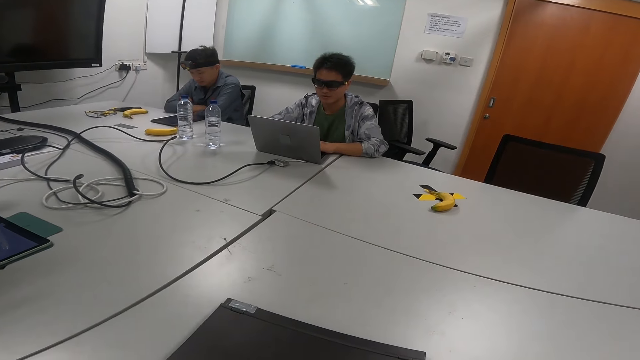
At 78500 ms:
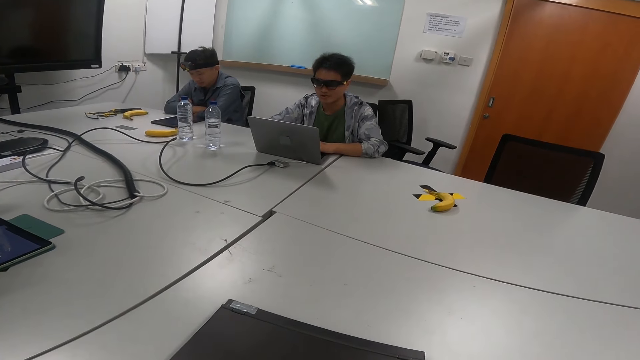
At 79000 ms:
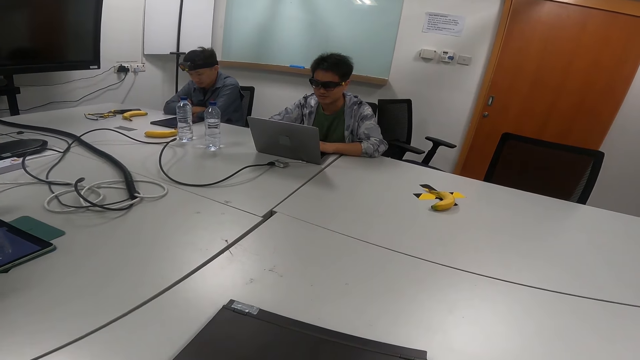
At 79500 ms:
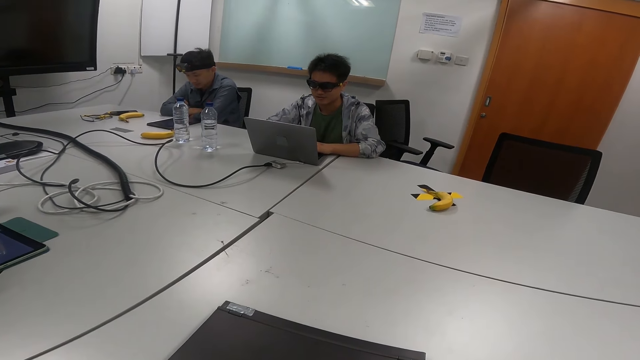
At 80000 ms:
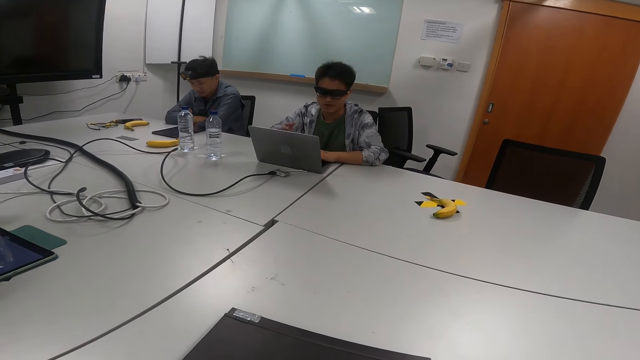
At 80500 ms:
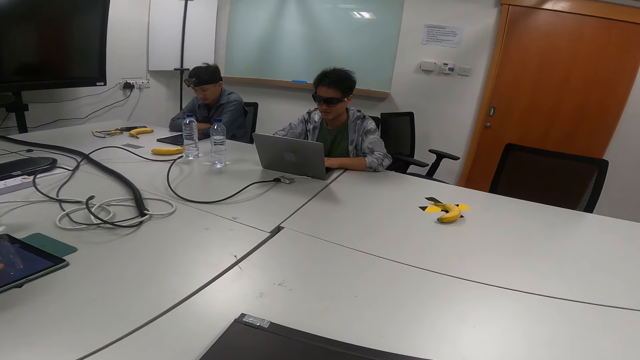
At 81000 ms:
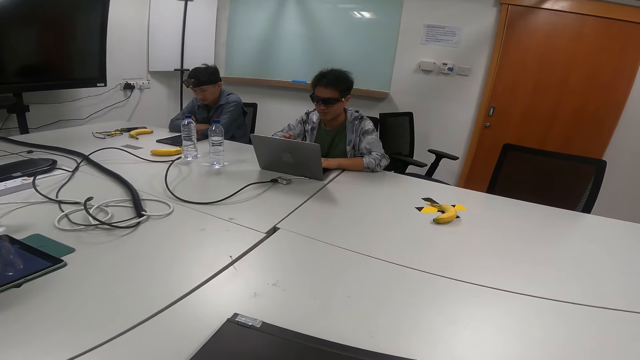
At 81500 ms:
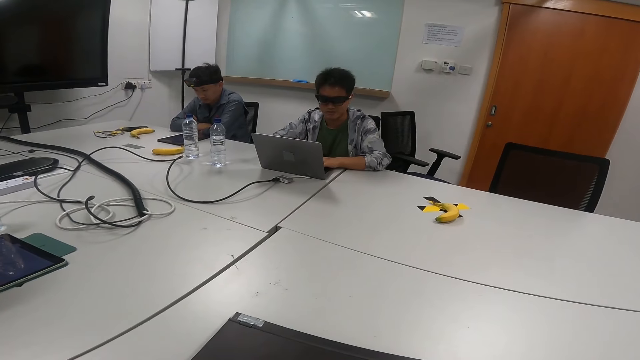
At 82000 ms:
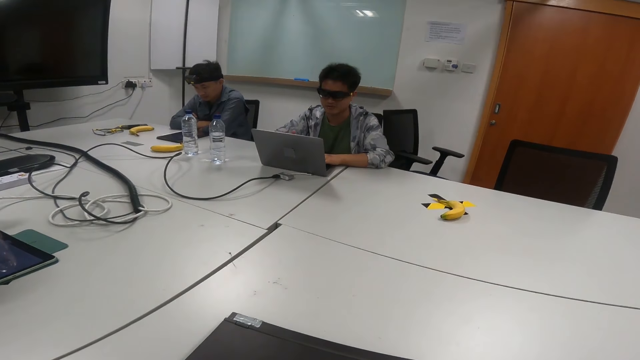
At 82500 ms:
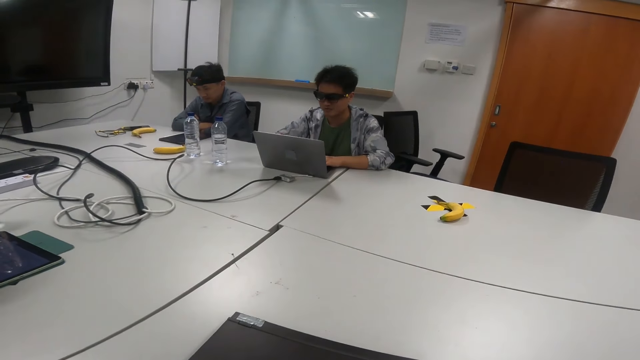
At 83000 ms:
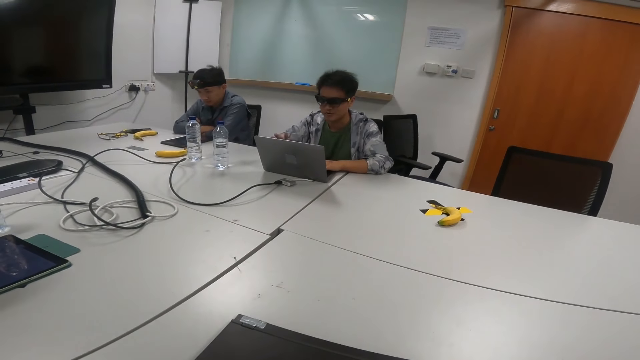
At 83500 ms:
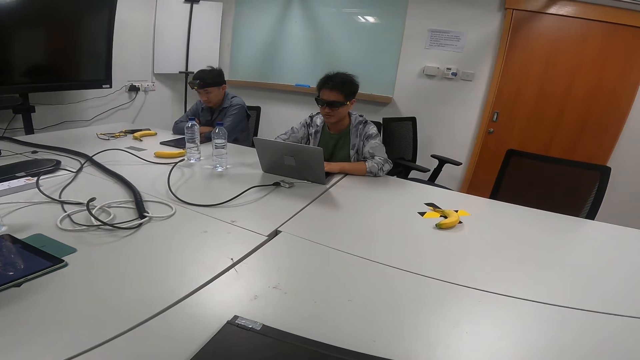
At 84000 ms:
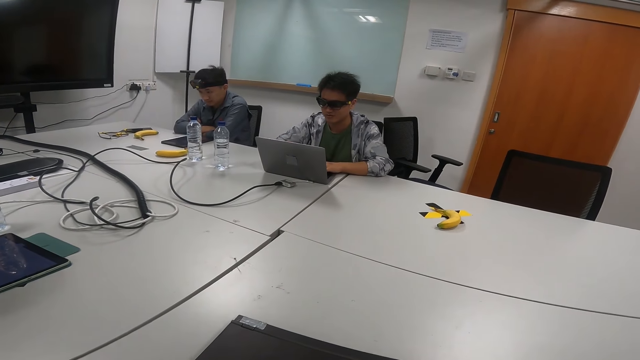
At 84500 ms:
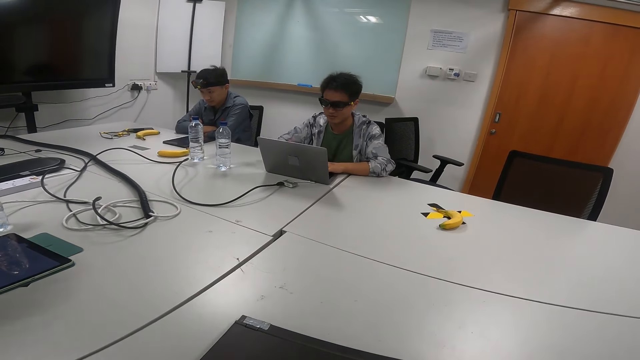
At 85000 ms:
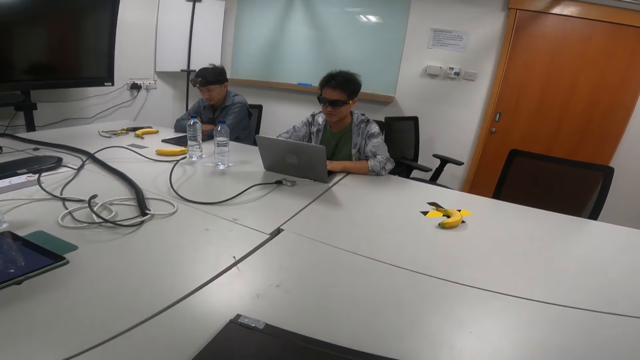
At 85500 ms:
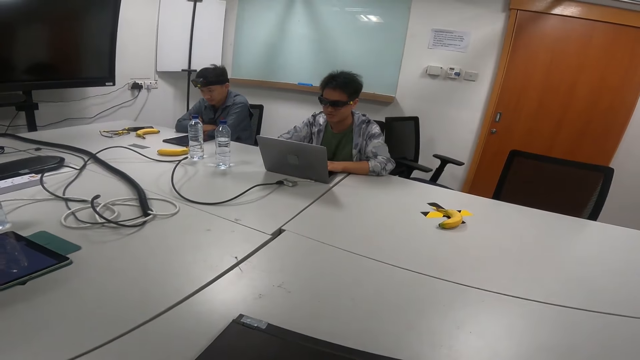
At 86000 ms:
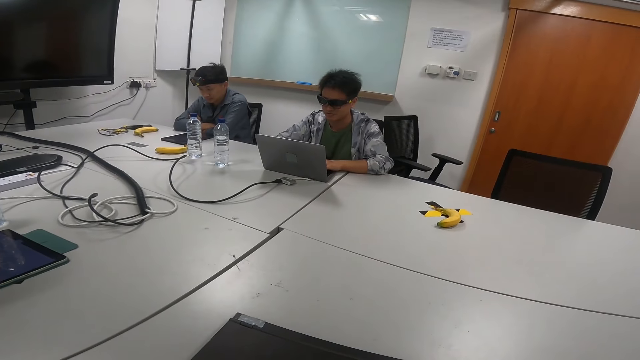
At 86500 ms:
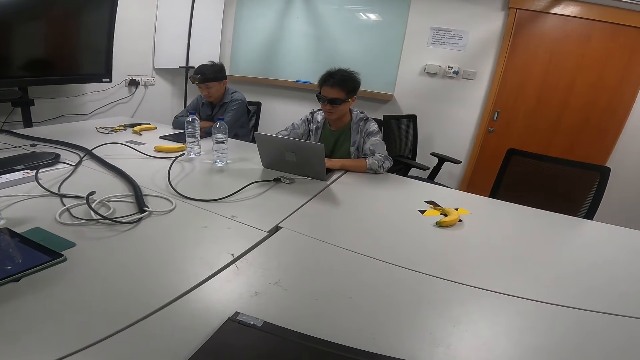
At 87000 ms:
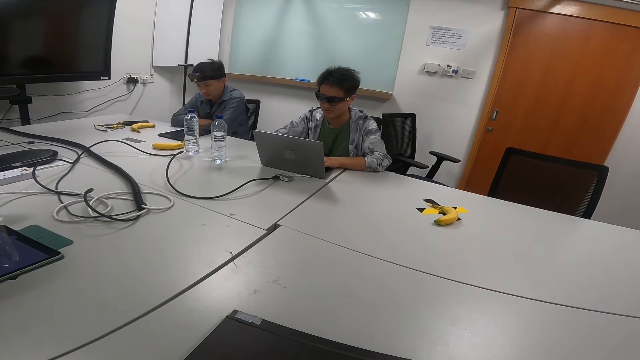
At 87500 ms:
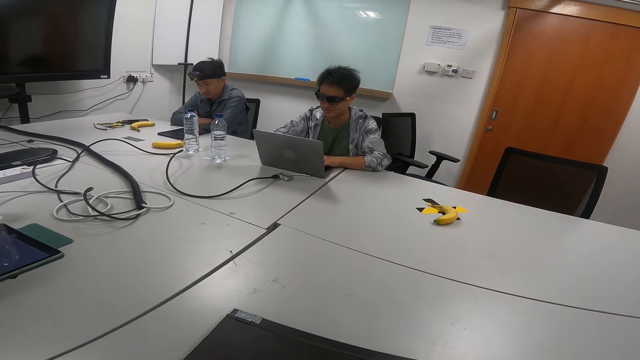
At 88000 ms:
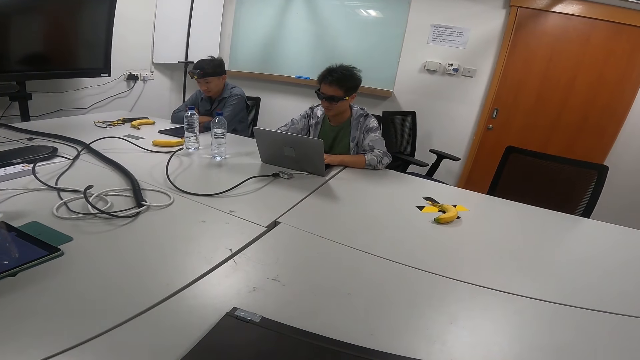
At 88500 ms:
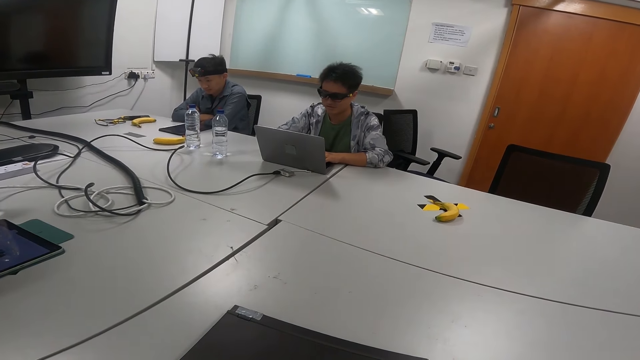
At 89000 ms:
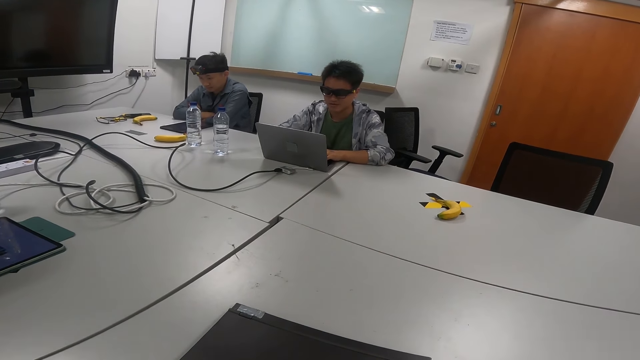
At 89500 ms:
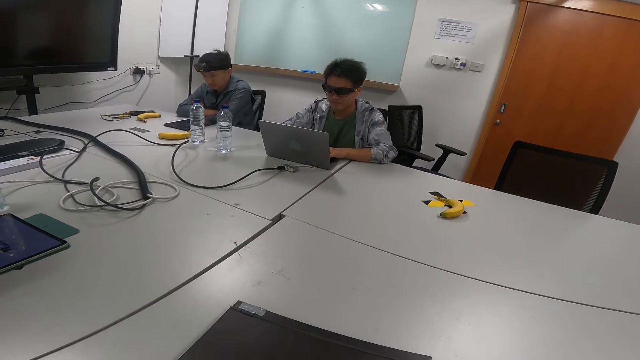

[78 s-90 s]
A person reads from the laptop.

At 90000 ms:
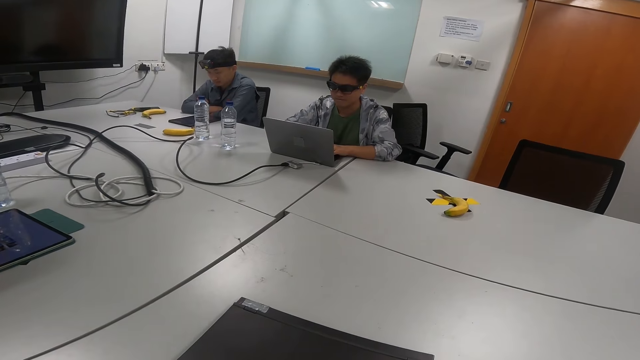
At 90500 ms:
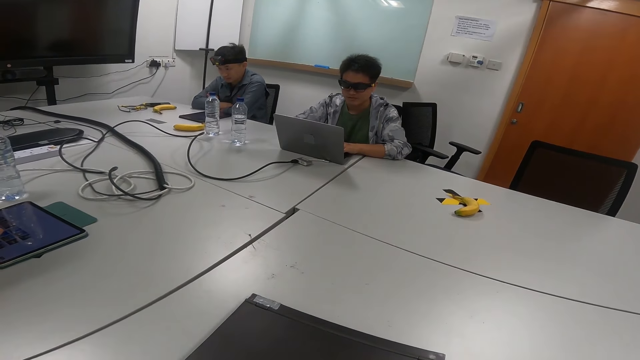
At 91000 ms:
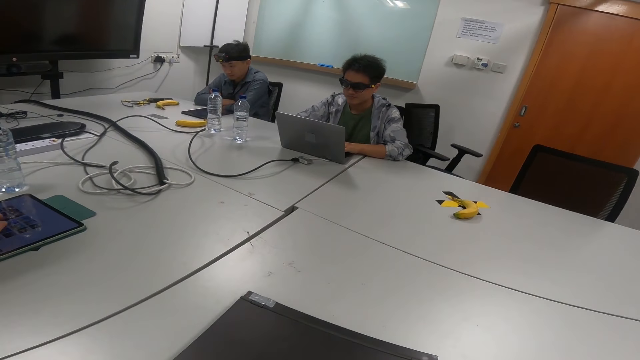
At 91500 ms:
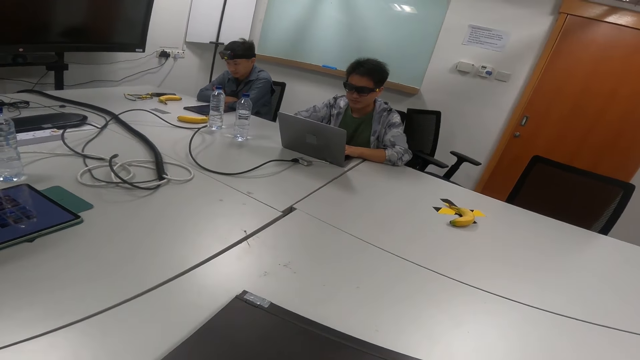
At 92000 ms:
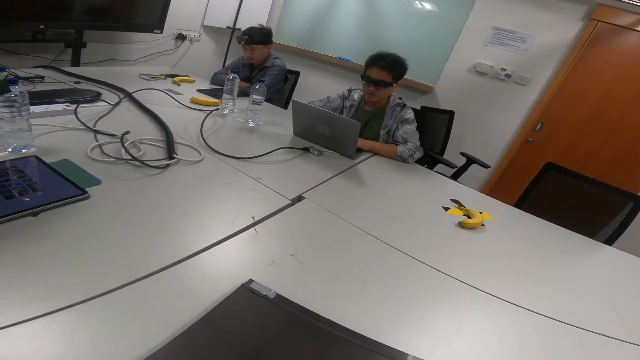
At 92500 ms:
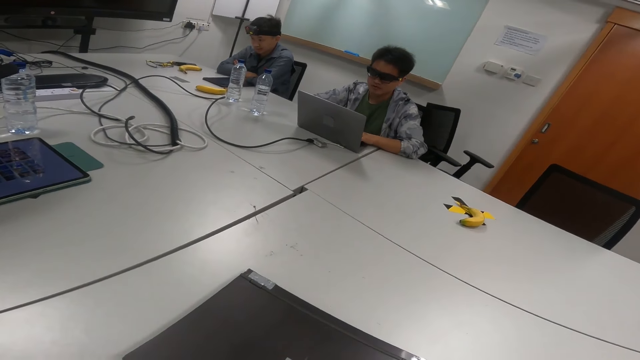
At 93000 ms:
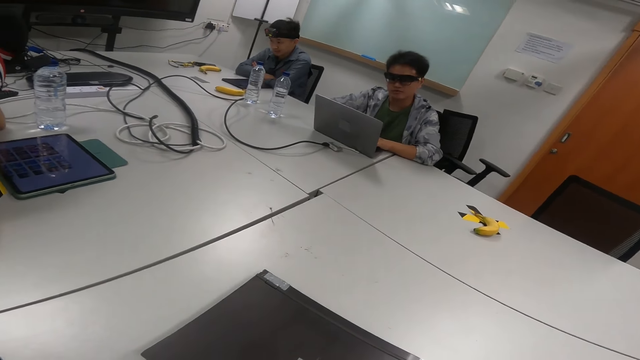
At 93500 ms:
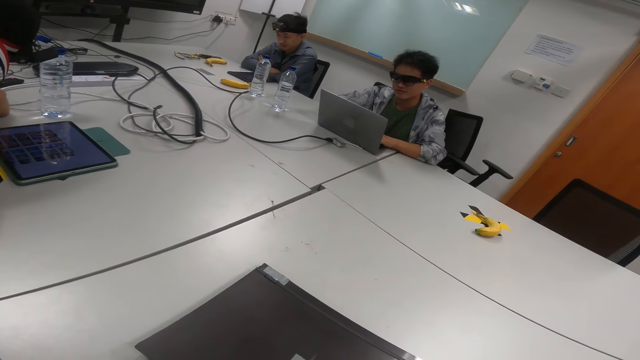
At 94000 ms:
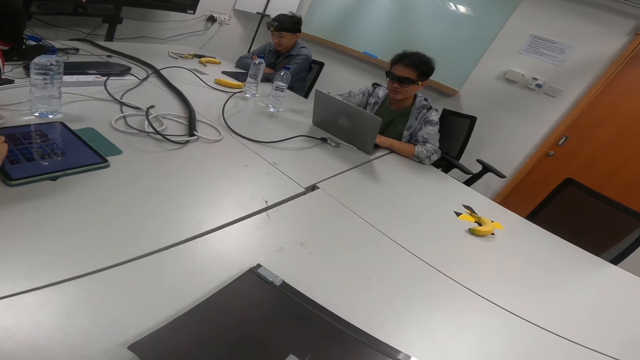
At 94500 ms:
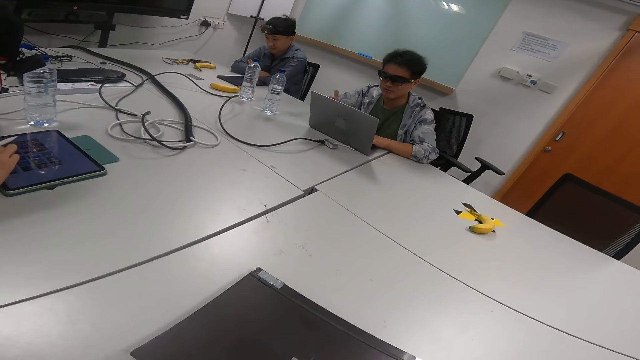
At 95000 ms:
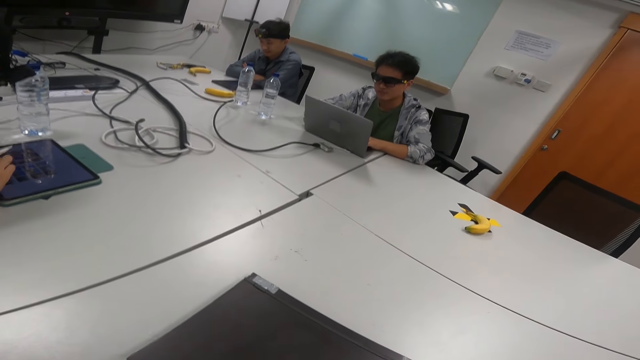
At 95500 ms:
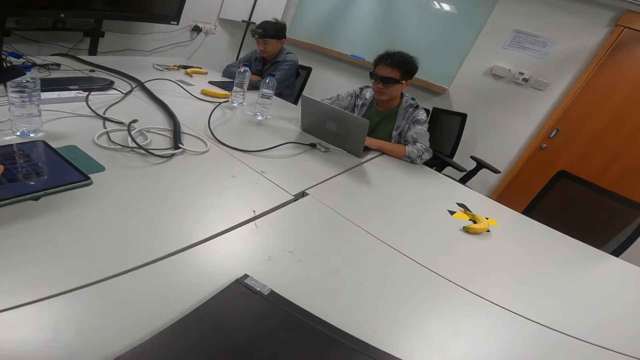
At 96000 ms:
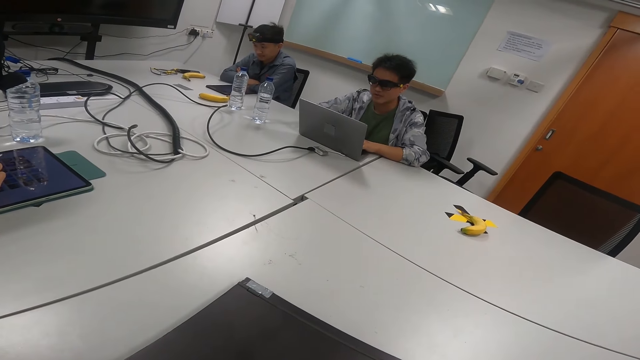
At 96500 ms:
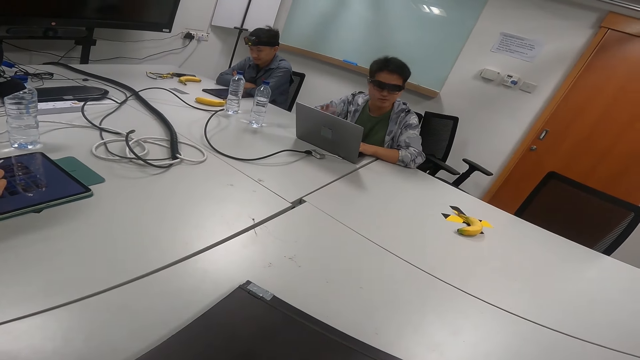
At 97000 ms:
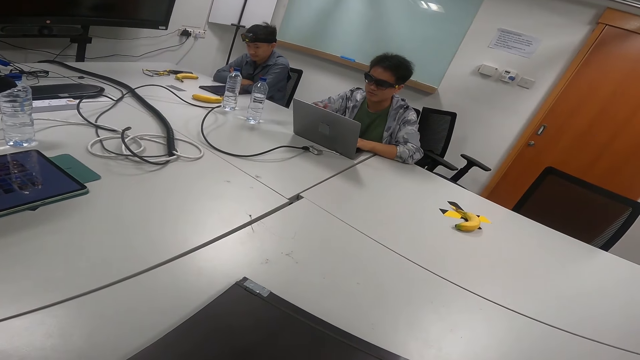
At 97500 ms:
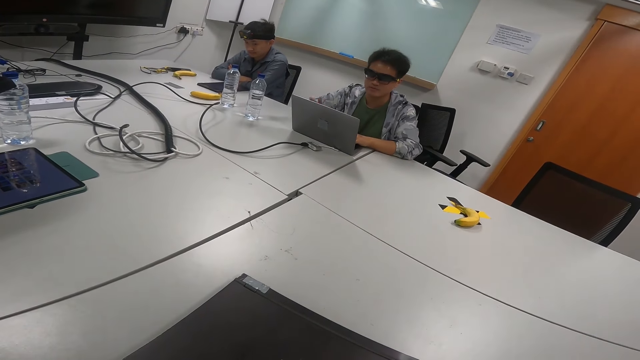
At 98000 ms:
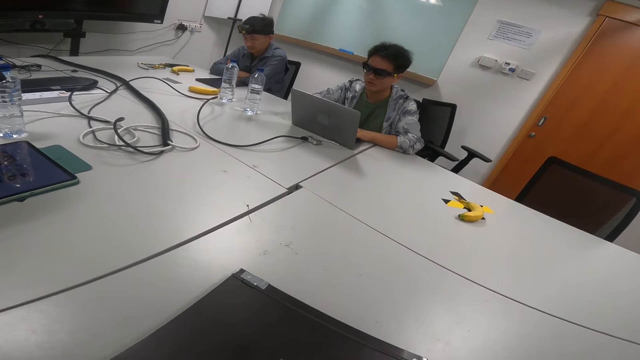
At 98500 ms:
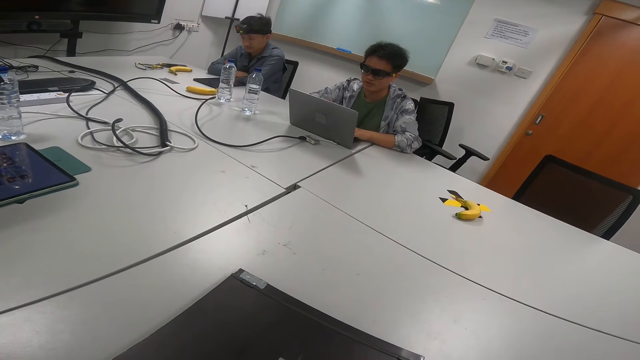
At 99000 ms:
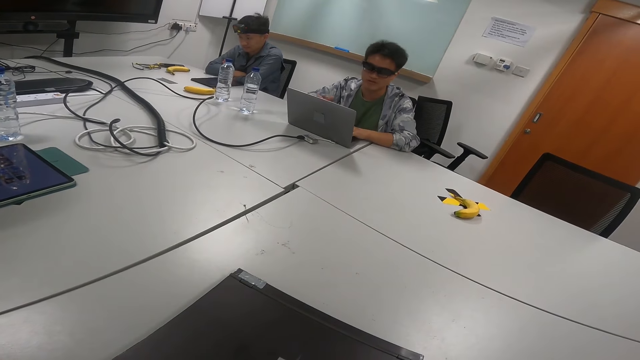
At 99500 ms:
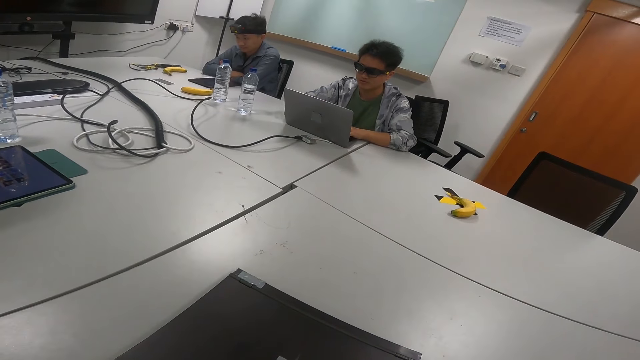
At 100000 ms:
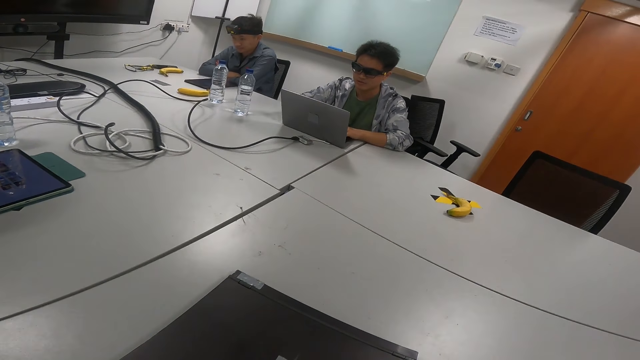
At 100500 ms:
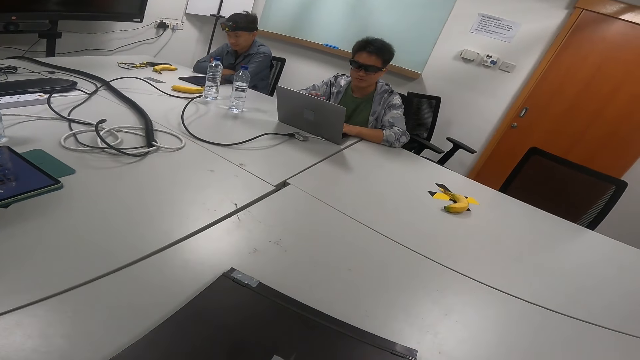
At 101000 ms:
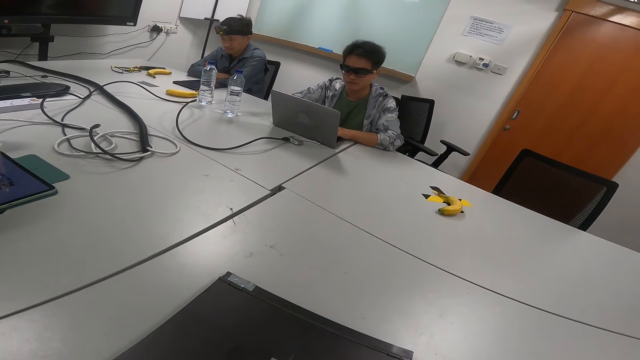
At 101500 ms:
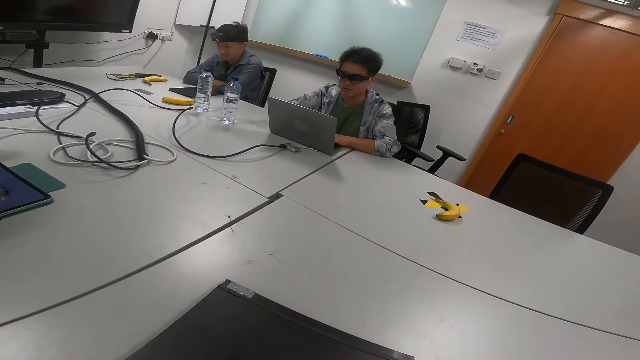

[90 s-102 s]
A person types on the tablet. Another person reads from the laptop.
